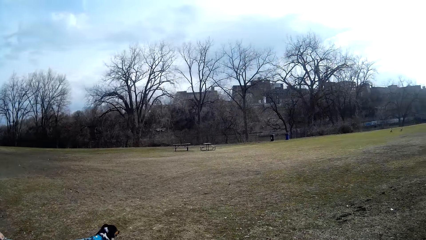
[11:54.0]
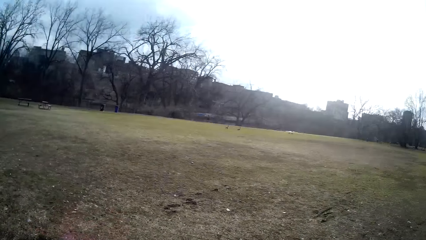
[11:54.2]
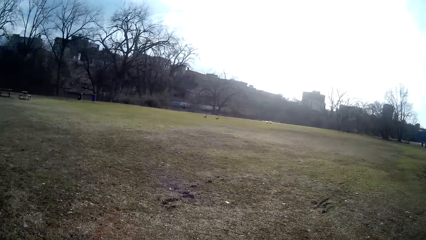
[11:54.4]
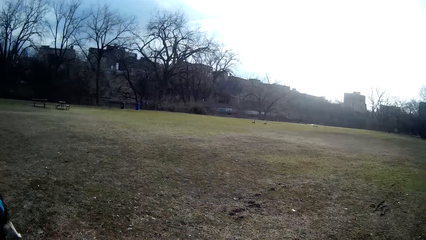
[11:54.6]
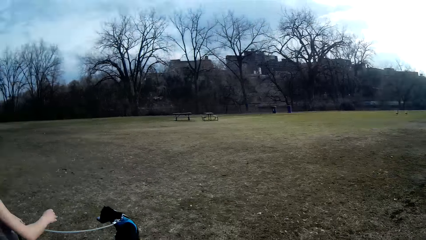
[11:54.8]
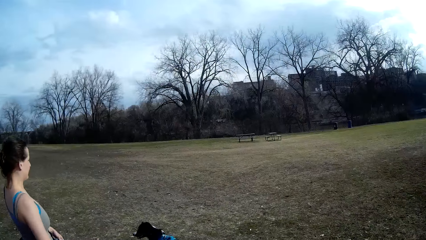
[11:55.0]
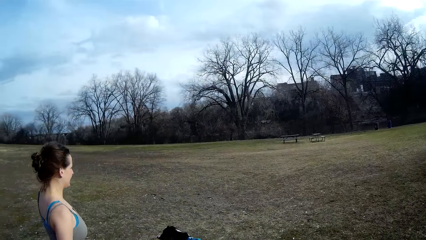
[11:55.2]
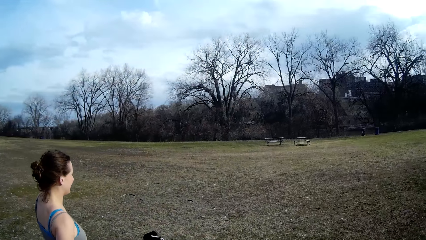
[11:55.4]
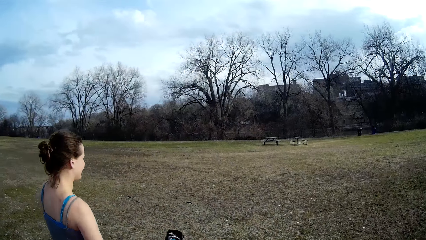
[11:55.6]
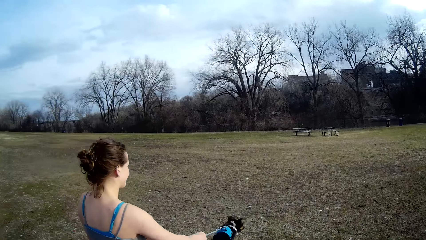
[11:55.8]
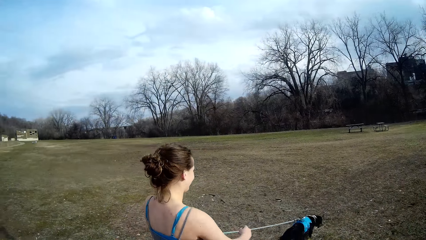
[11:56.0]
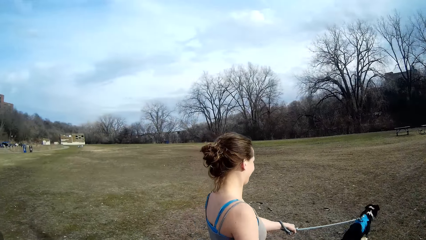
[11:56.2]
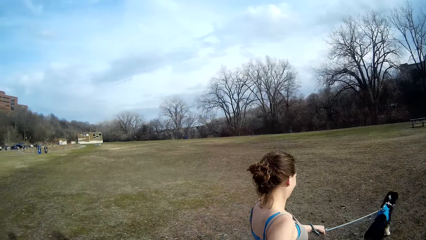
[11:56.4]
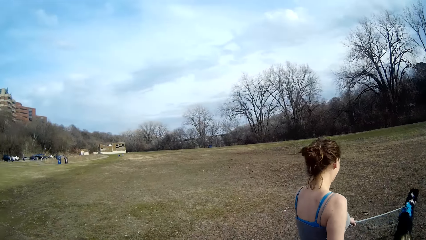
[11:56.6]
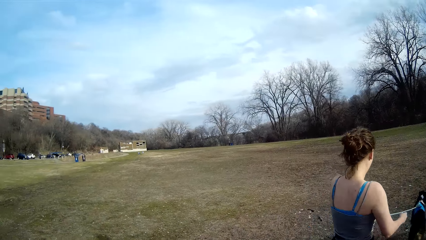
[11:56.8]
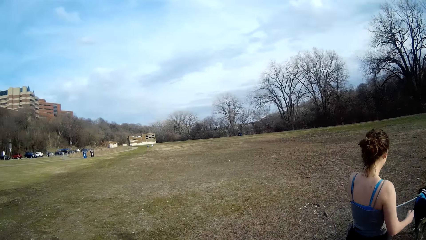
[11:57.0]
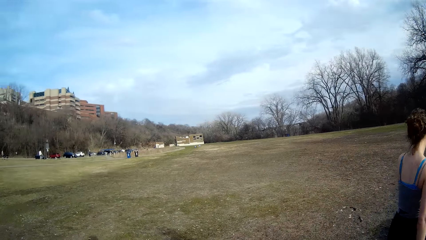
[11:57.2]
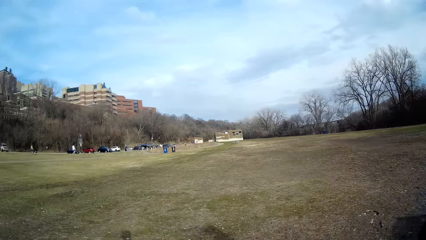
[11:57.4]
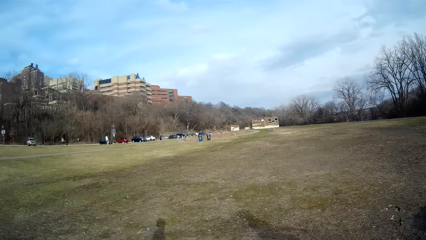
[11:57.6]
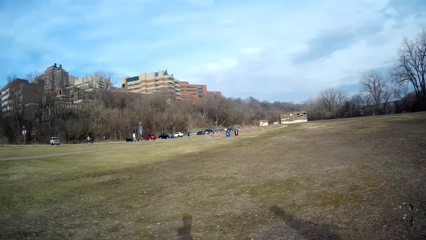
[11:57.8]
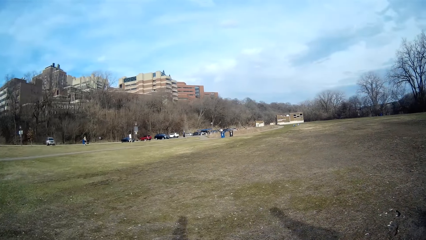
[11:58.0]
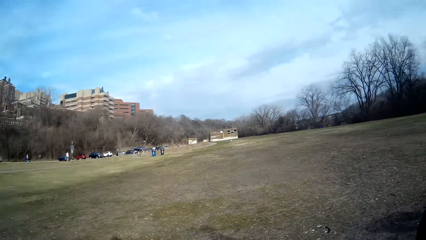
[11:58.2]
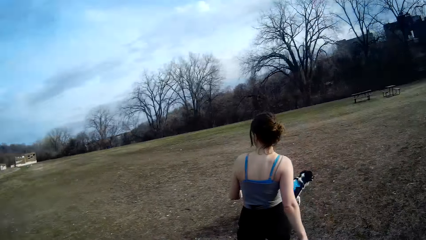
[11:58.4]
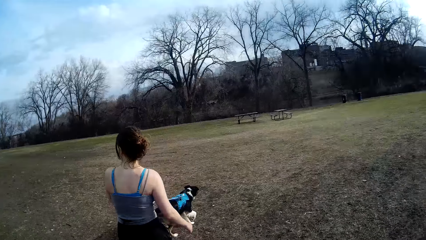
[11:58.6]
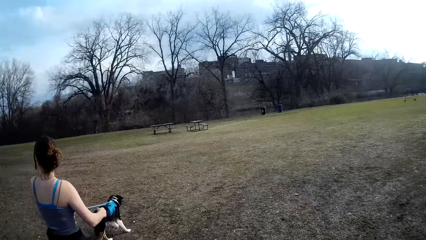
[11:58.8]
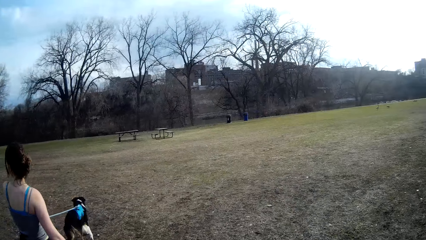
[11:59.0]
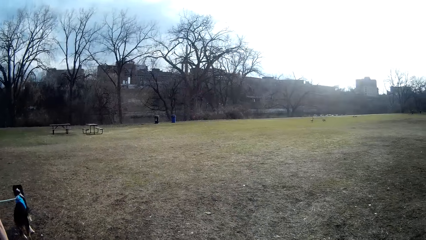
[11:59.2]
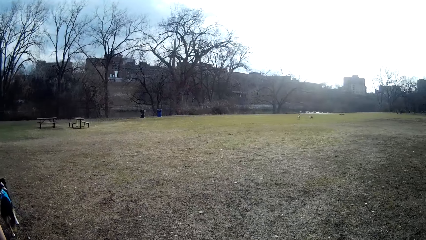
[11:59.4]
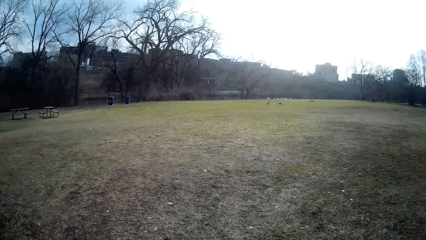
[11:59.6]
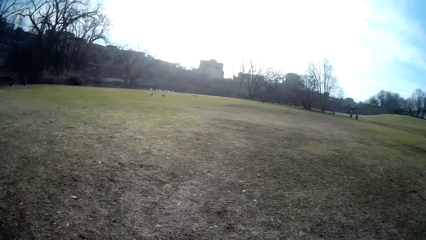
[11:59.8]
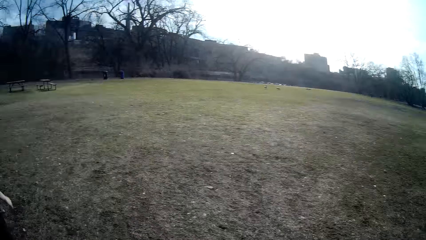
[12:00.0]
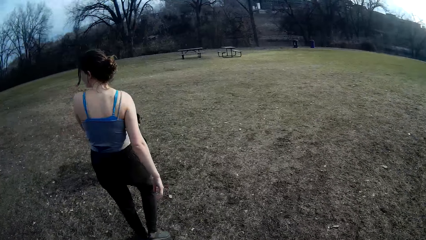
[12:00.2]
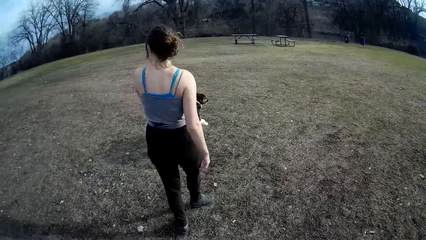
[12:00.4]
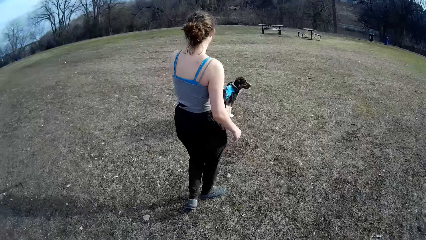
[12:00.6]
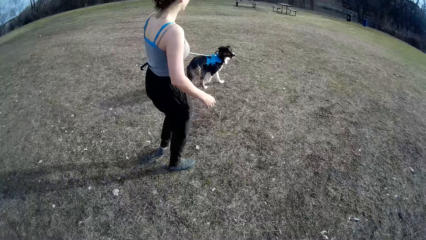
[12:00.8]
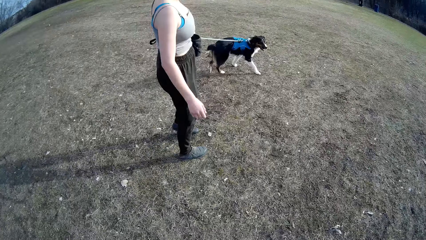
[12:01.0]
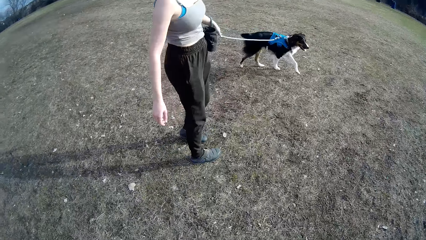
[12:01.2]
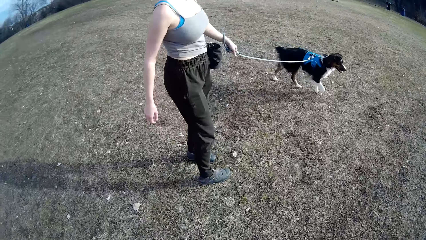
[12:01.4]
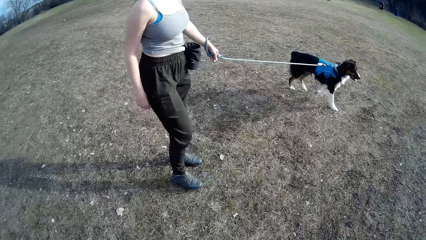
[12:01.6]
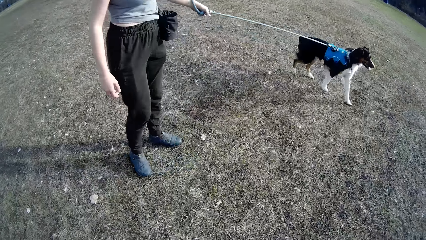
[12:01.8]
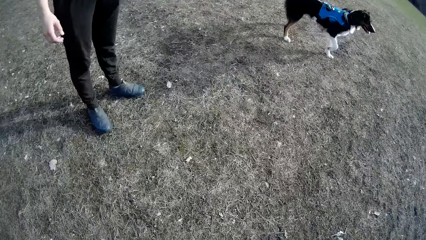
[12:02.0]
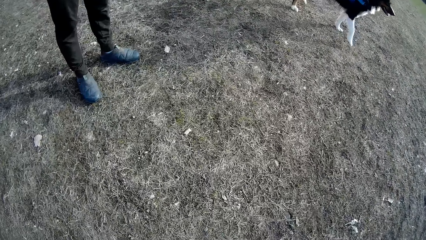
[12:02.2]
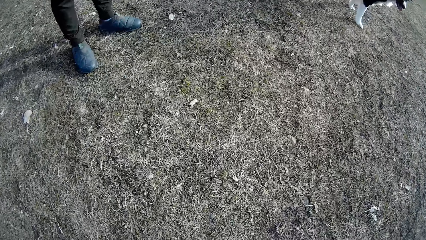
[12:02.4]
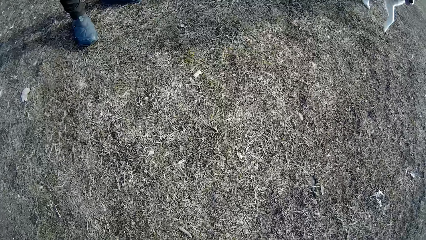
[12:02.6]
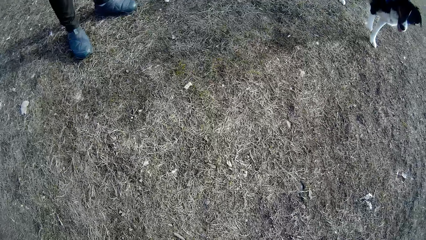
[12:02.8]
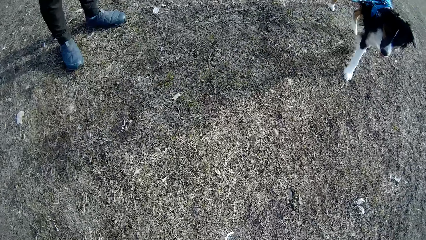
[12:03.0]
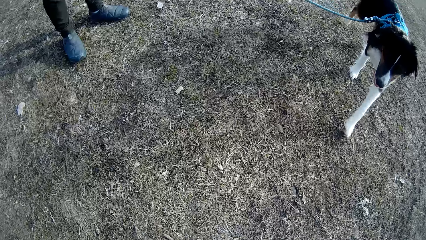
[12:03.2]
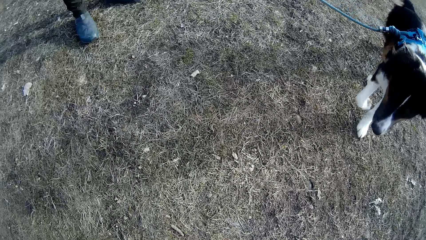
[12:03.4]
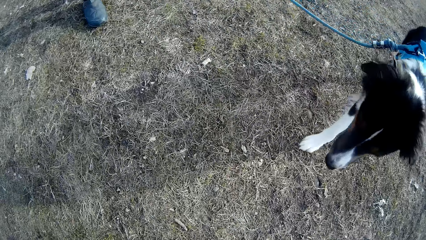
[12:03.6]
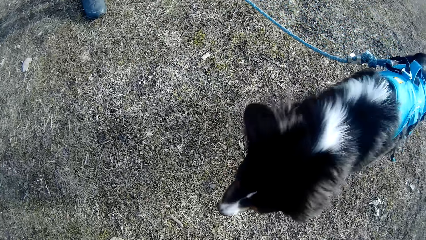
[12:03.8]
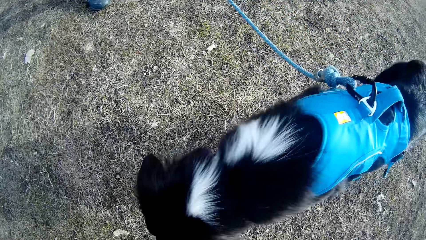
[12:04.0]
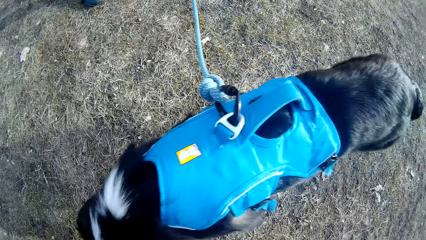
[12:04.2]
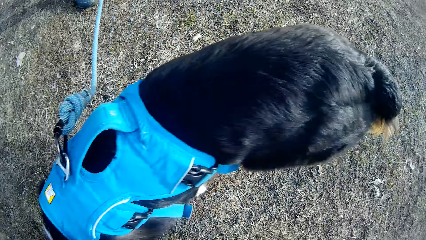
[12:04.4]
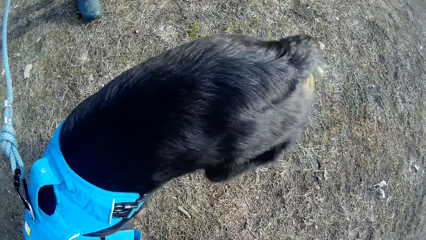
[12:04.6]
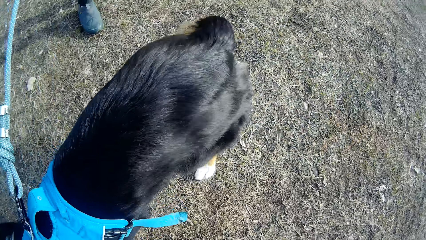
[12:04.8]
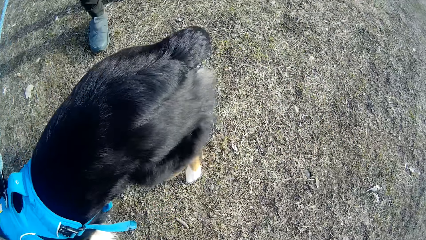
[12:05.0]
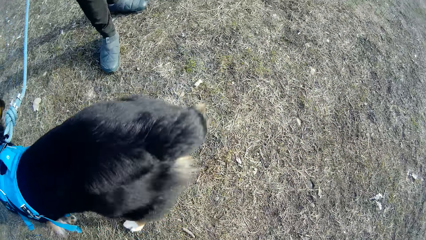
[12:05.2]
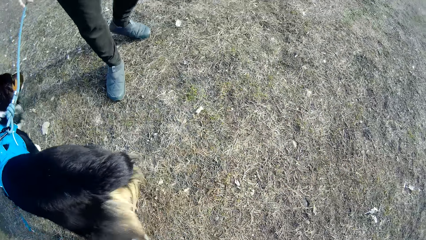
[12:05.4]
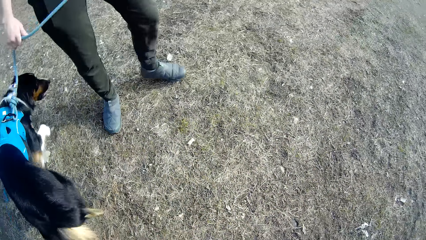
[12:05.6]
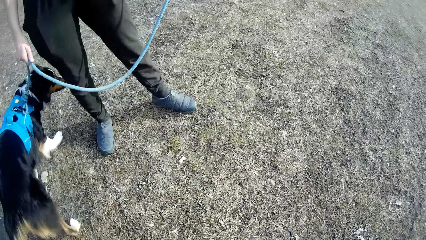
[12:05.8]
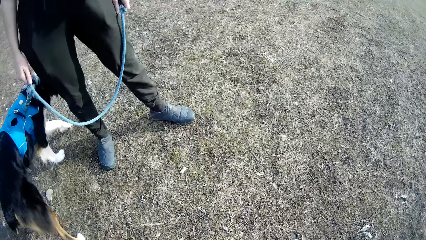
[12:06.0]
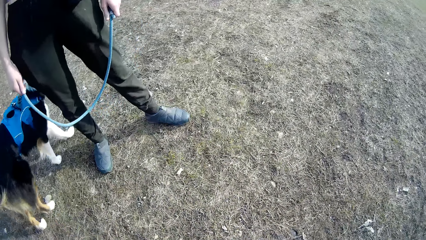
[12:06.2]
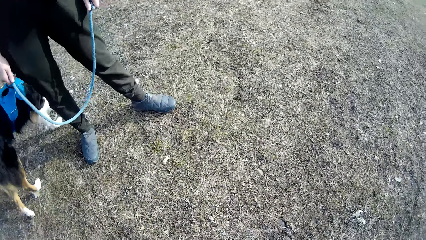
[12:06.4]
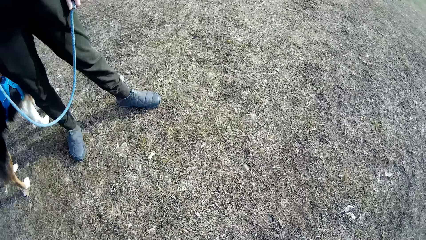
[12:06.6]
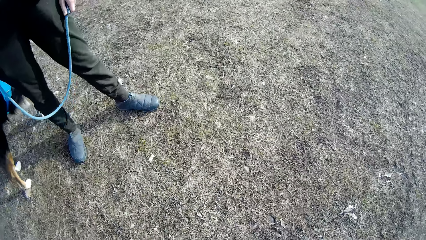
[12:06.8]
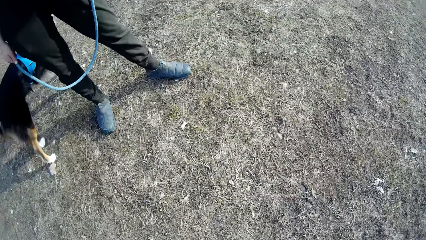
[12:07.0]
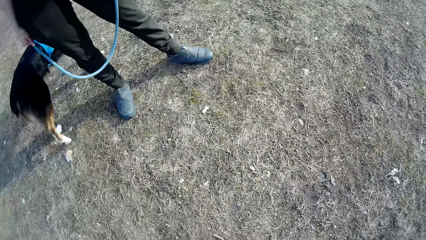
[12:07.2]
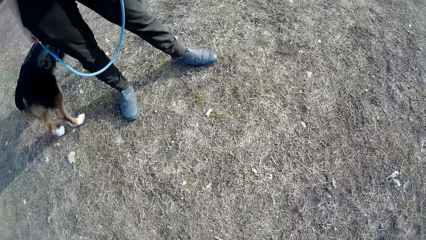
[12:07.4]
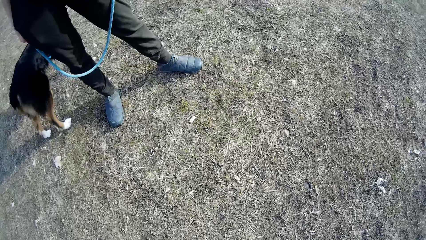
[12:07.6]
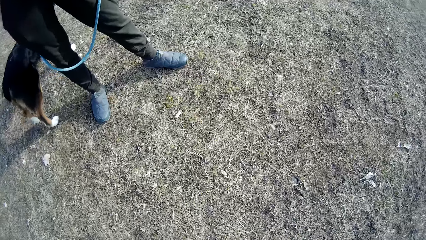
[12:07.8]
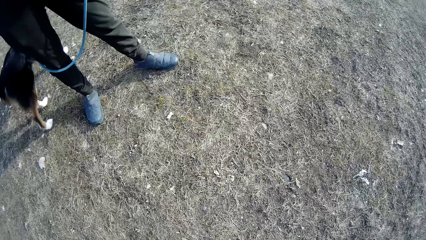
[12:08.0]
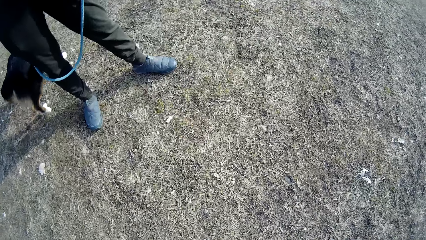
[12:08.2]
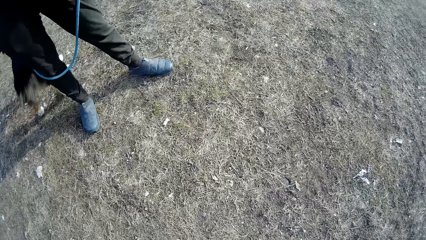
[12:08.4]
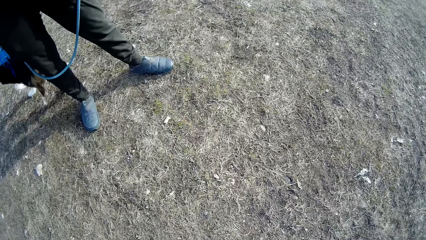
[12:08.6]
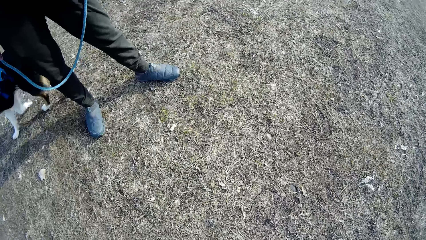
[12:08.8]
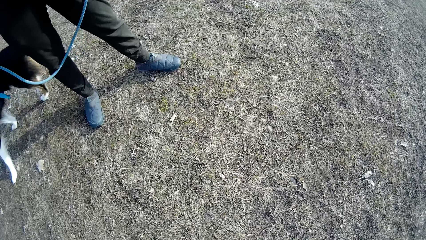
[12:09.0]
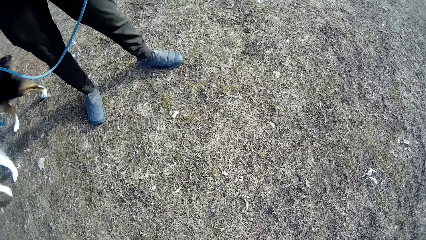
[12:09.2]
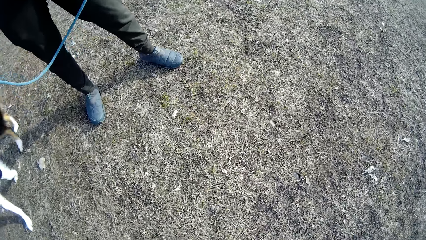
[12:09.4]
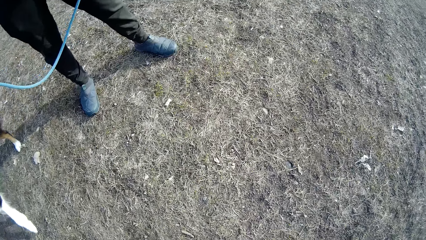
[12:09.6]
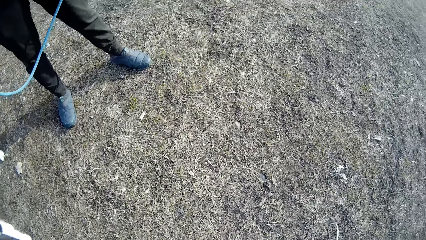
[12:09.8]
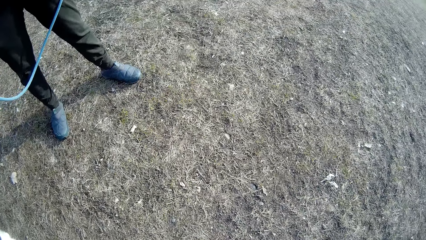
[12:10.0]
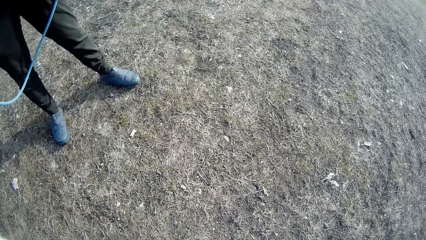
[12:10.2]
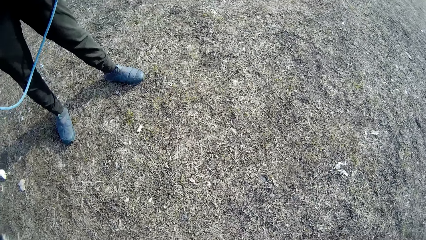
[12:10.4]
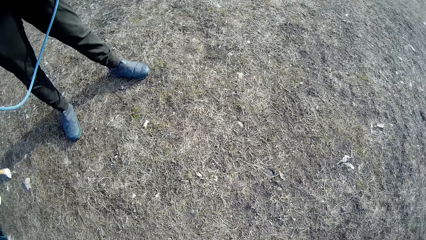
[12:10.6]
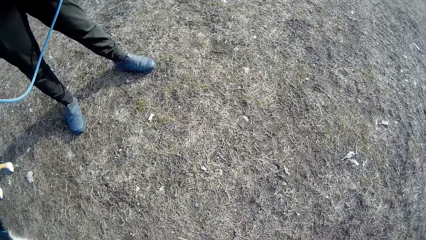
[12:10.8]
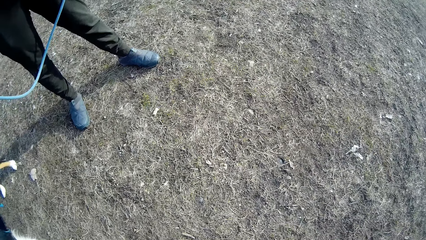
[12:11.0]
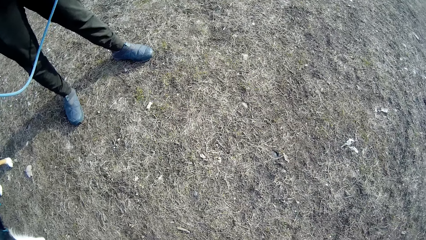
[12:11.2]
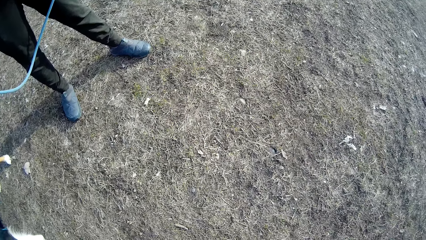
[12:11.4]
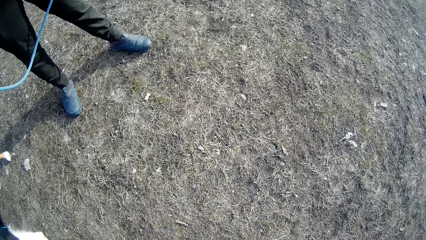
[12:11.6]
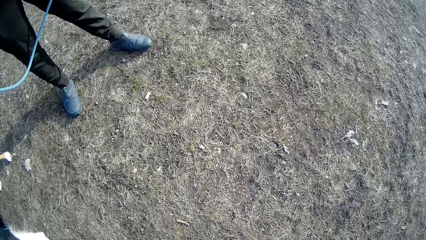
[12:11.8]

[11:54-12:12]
The camera wearer walks on the grass. They look around. They walk on the grass. The lady stops the dog. The camera wearer stands.
